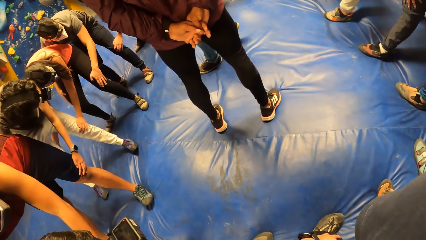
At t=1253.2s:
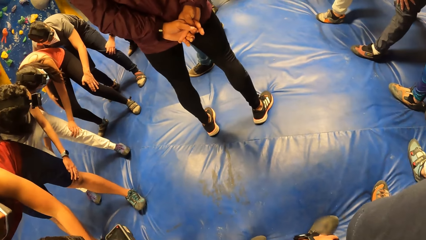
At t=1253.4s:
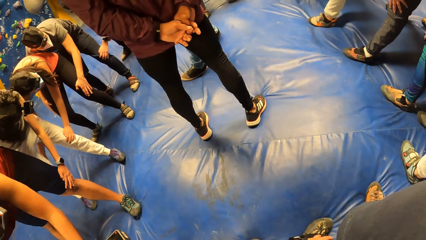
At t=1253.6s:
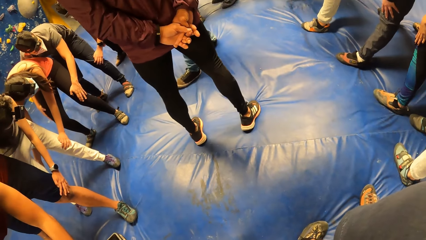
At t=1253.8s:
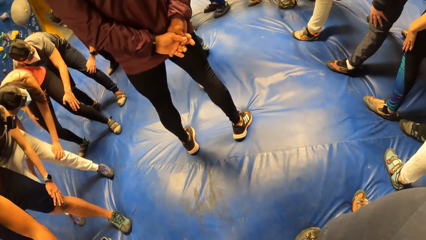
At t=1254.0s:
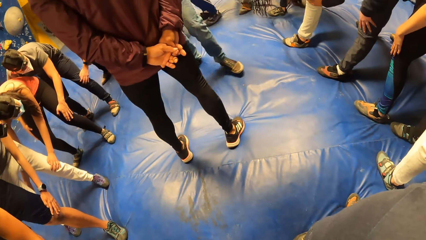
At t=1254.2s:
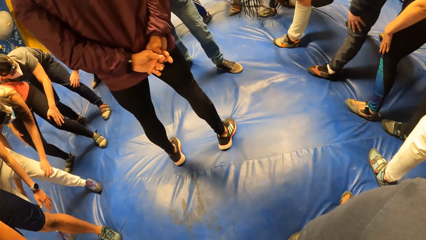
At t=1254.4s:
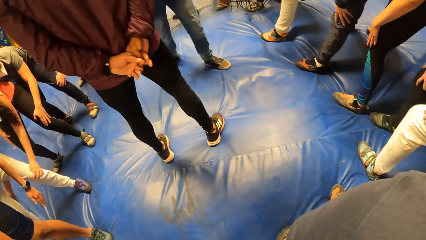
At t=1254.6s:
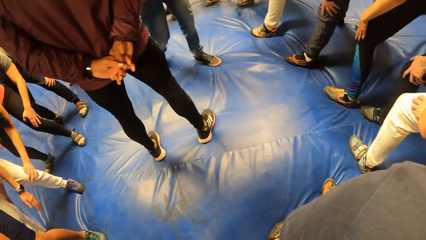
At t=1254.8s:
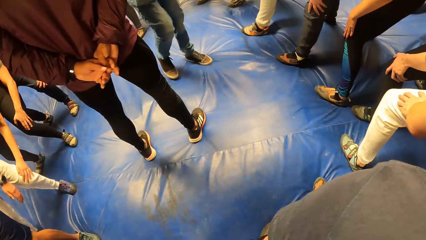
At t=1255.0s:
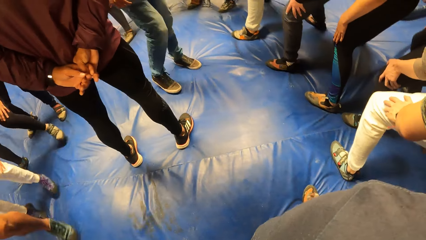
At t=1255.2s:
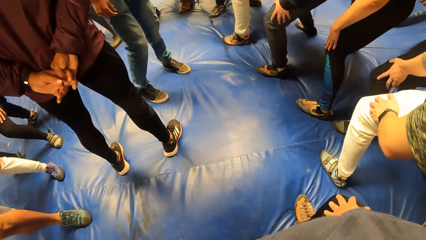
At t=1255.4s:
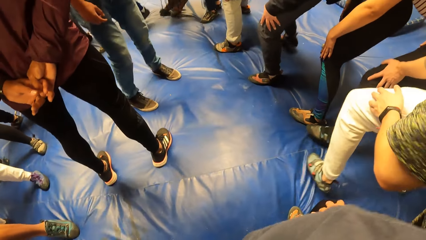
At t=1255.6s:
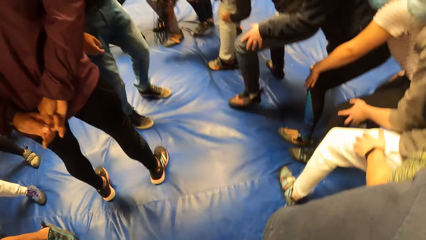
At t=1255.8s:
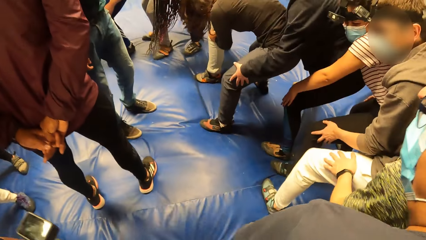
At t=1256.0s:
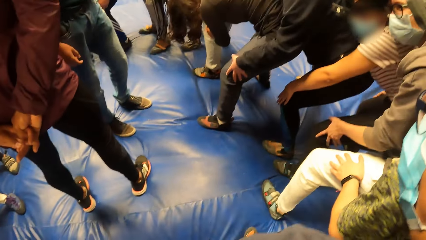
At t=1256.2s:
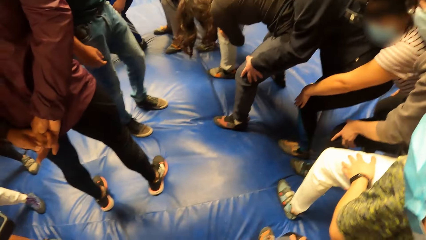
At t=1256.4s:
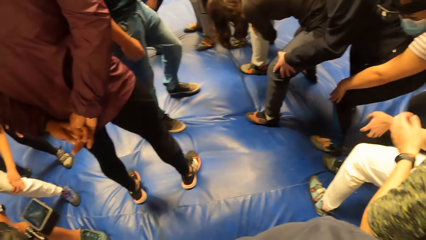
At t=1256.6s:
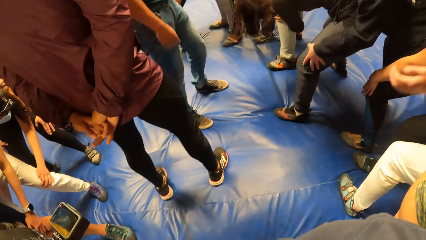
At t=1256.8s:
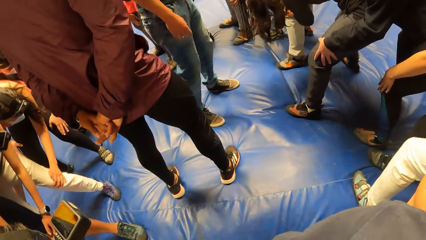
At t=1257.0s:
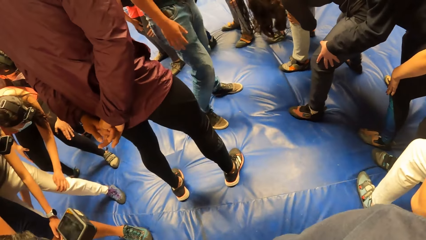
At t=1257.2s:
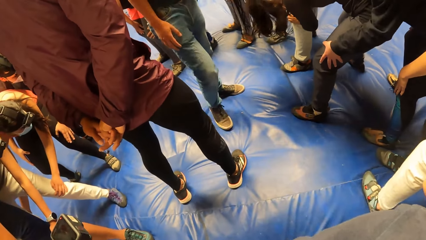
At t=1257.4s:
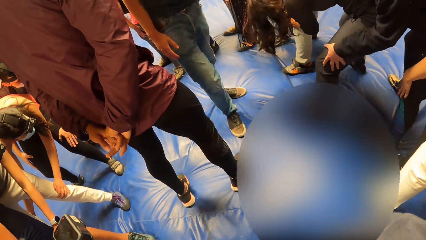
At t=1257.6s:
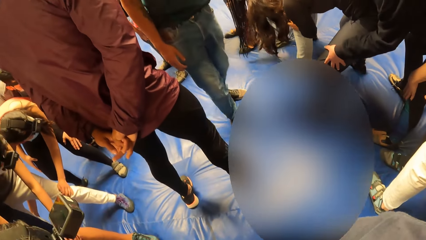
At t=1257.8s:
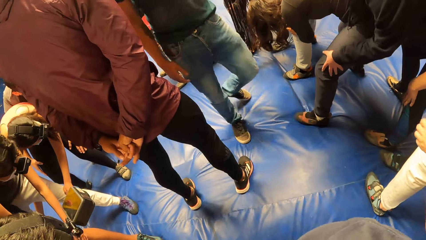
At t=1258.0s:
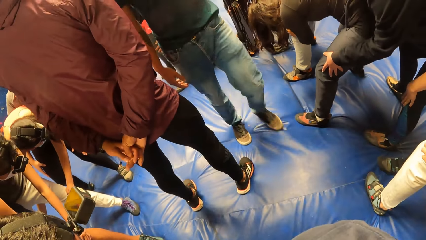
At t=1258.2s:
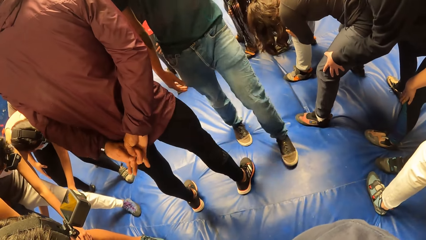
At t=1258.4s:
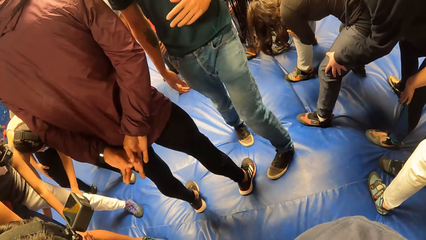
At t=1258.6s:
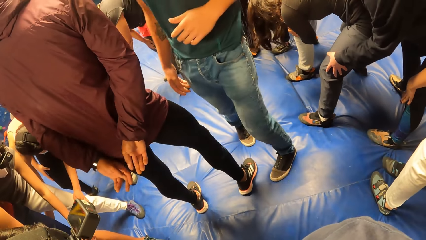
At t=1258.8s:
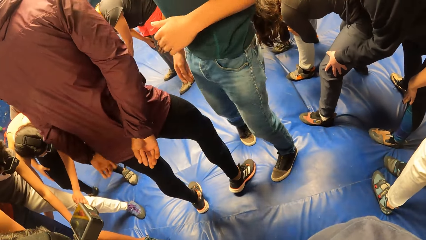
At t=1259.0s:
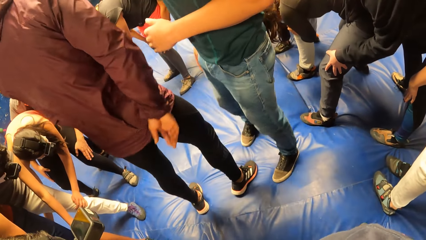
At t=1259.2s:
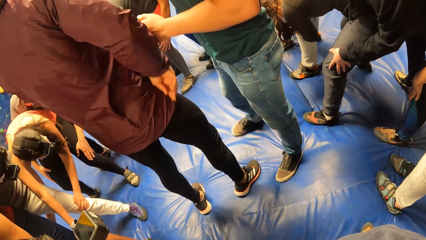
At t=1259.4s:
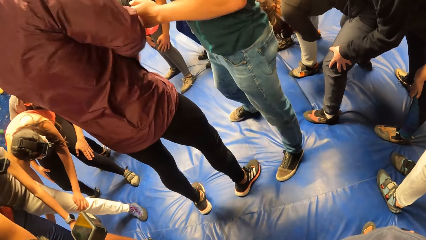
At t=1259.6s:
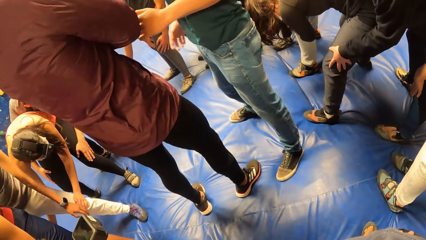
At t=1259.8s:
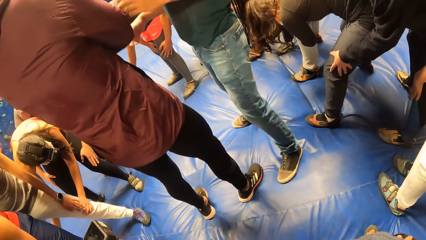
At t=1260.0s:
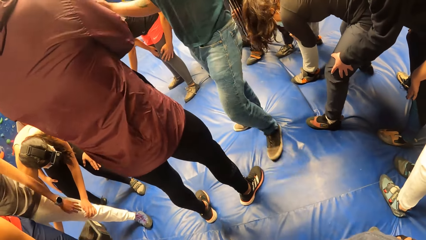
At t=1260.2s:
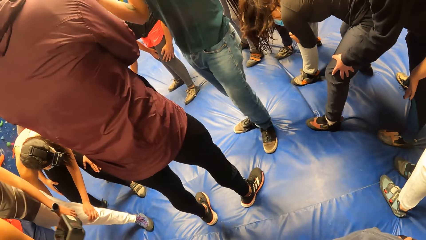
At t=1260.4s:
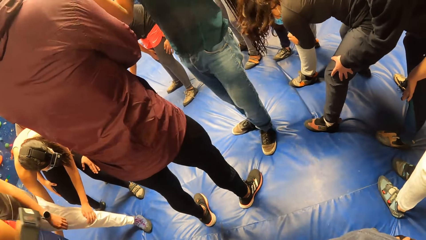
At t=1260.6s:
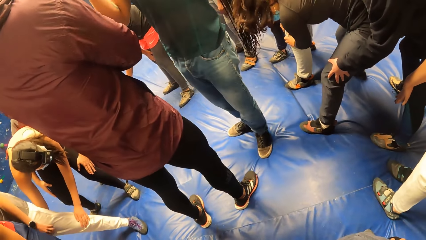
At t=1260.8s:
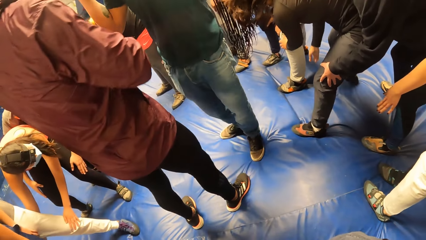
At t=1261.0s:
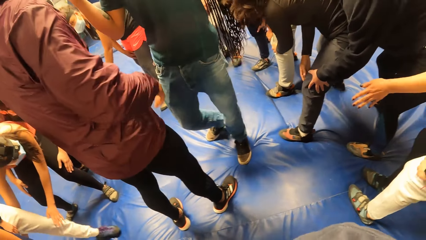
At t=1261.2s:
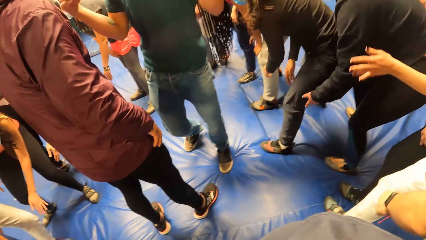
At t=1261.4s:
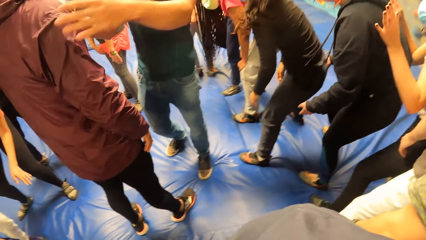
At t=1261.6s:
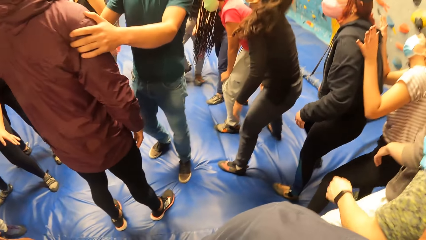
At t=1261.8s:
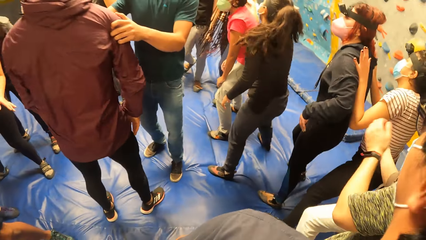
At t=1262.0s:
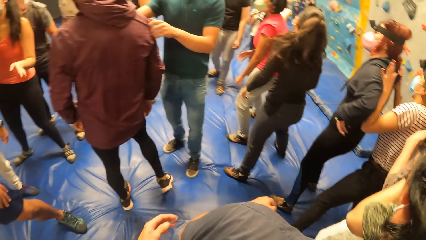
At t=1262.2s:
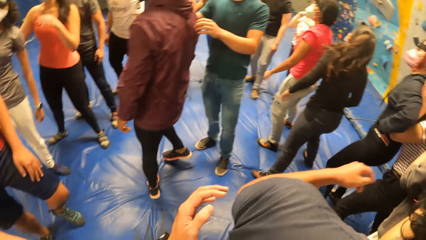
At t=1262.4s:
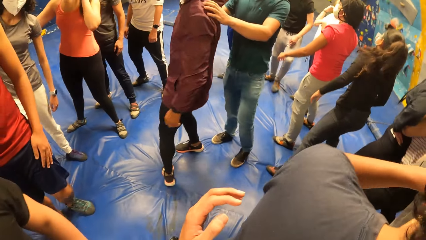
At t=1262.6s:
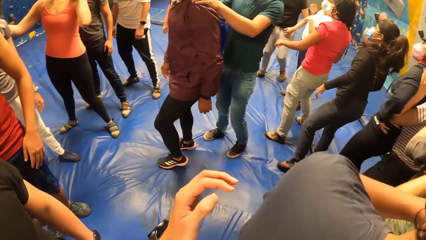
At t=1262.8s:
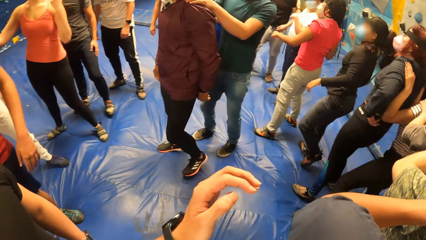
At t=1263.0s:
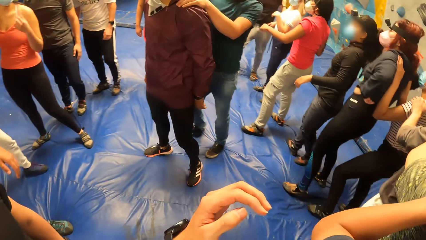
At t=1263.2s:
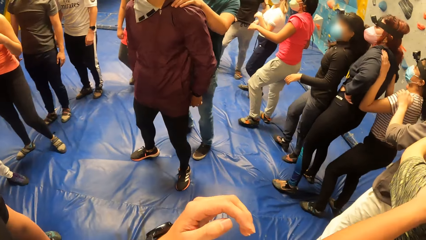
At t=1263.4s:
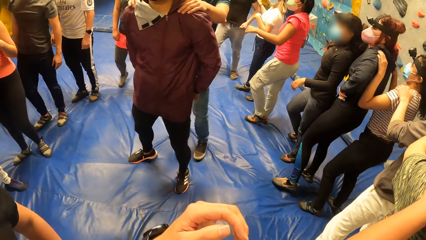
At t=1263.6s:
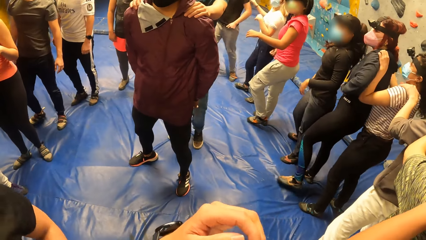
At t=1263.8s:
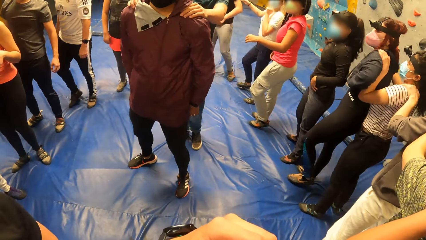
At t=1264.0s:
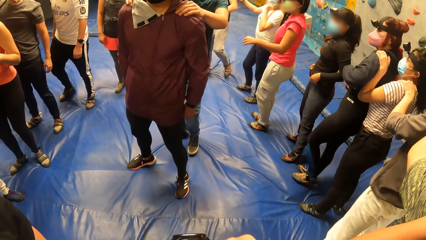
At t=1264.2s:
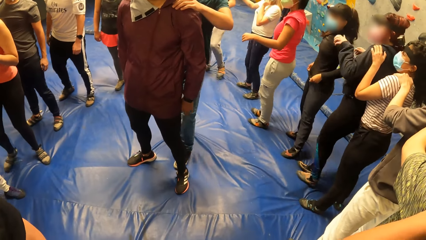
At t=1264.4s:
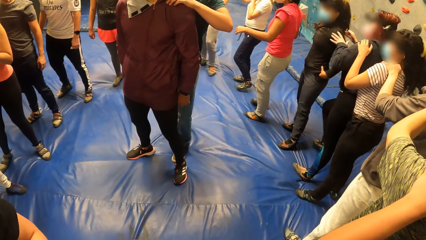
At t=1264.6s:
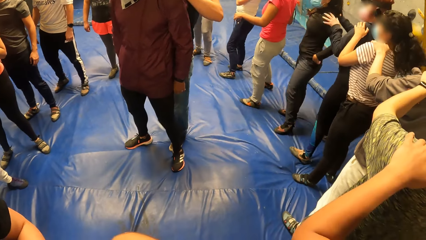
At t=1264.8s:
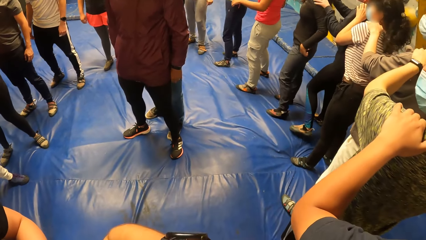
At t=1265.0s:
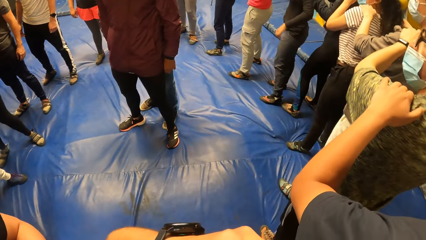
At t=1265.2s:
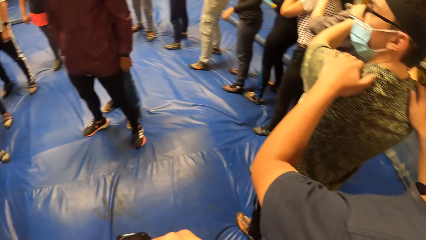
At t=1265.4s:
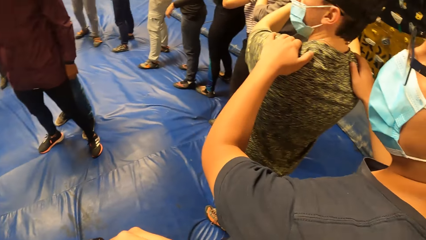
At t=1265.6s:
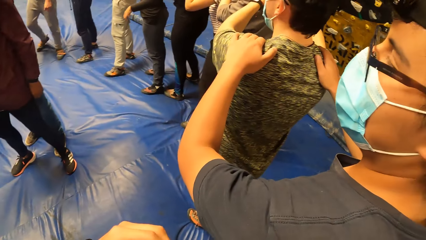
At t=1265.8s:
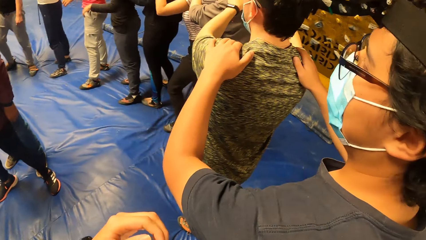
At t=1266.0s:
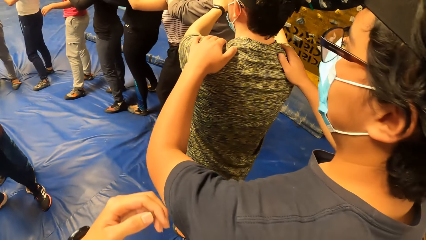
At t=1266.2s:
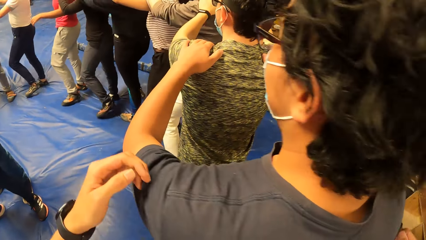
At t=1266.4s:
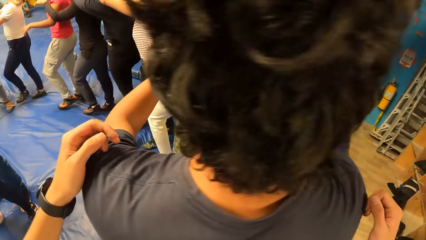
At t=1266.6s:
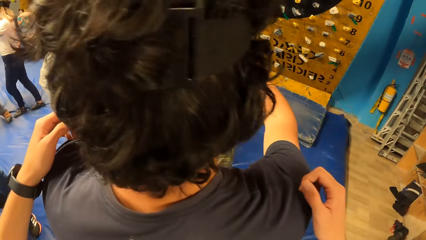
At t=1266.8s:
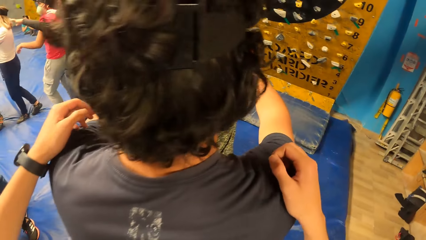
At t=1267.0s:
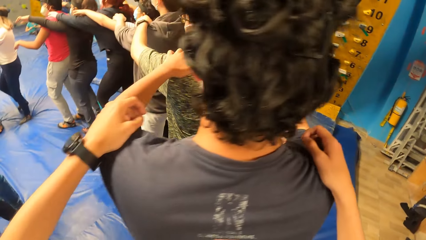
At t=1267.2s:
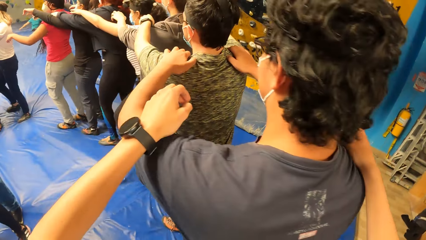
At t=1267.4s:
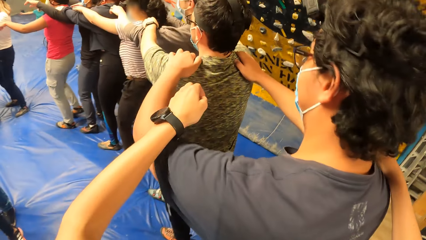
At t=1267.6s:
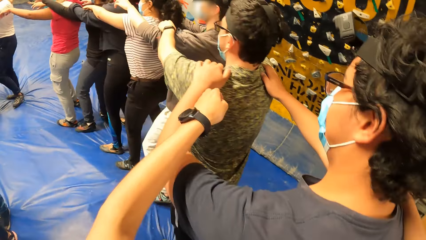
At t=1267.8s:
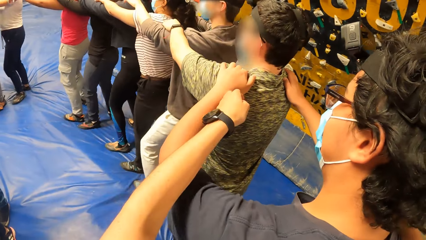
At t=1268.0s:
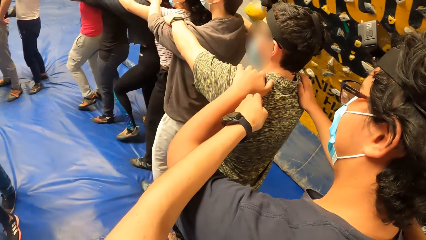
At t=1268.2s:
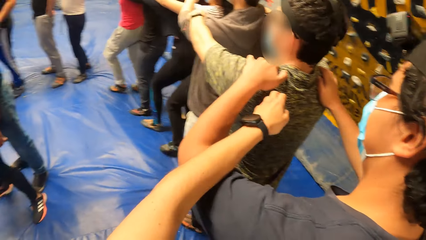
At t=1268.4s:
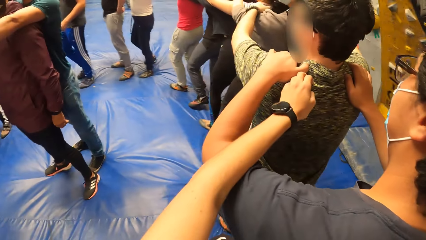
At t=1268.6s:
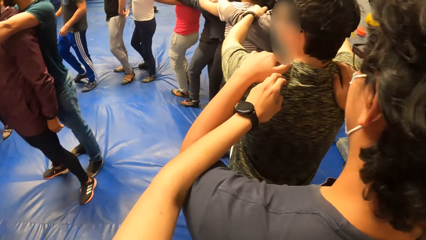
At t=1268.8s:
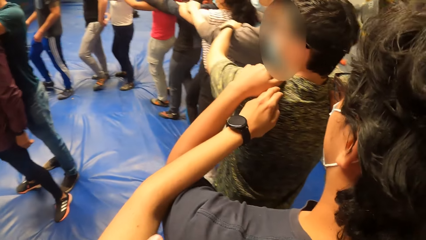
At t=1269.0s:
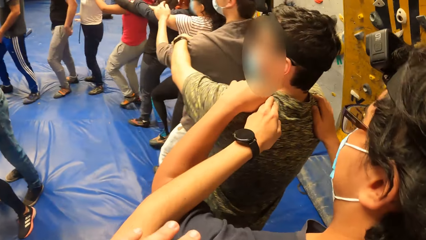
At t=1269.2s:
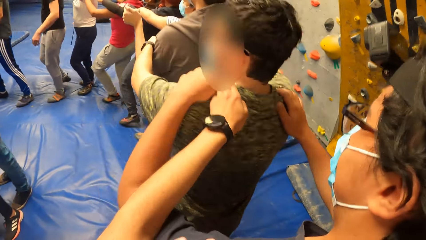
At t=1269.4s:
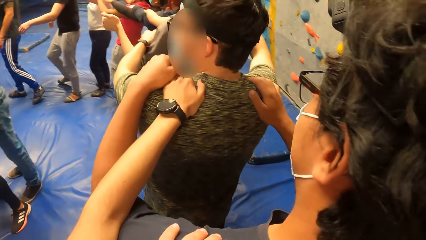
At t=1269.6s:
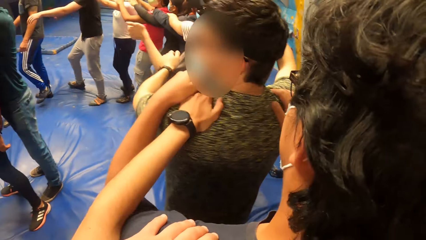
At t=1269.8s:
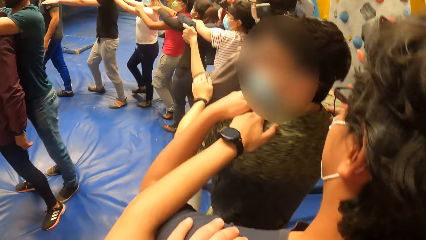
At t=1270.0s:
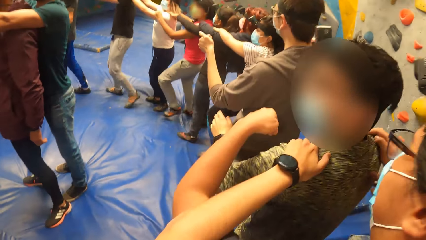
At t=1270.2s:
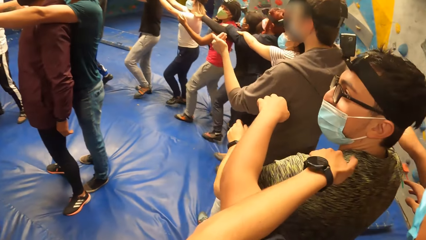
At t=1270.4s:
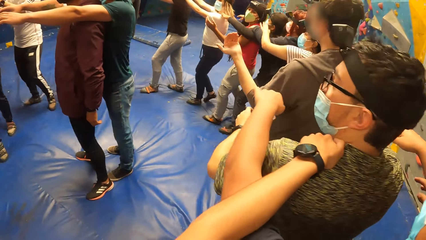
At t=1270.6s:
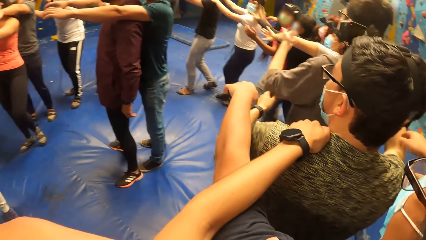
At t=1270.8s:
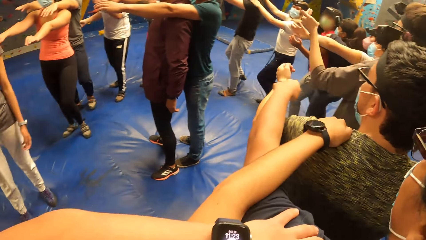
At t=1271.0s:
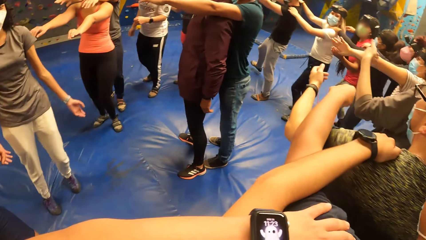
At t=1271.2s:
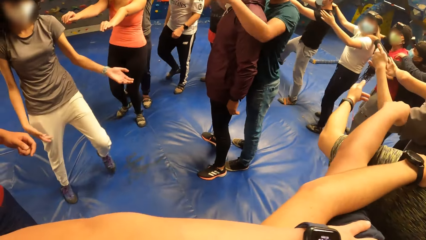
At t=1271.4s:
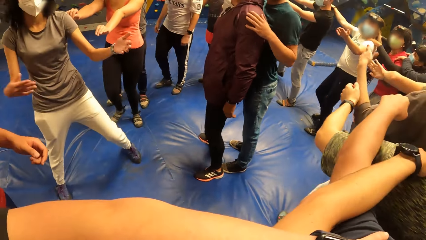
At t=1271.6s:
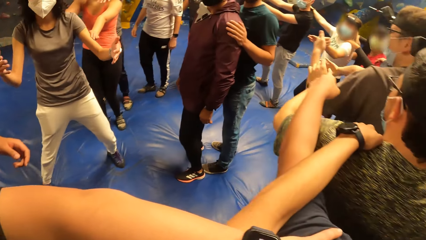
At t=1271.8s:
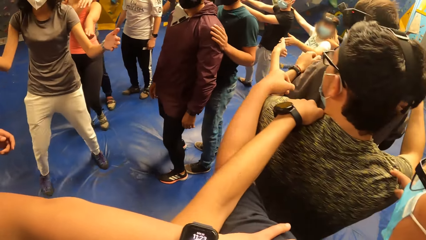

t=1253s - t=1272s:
The camera wearer dances in the room. She holds her knees. A man holds another man with both hands. The camera wearer stands up. A third man holds a fourth man with both hands. The camera wearer moves her hands. She touches her face with her left hand. She places her left hand on the fourth man. The first man instructs the group of people with his hands on the second man.
